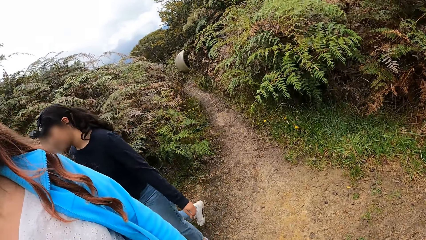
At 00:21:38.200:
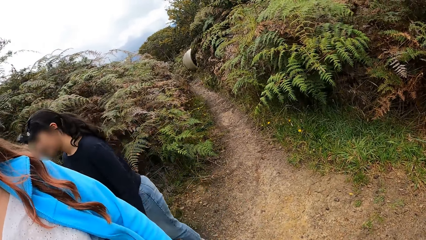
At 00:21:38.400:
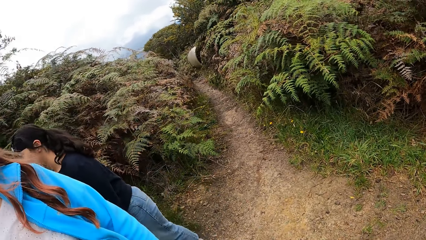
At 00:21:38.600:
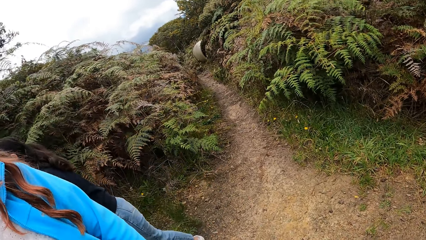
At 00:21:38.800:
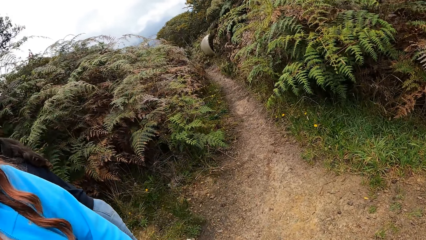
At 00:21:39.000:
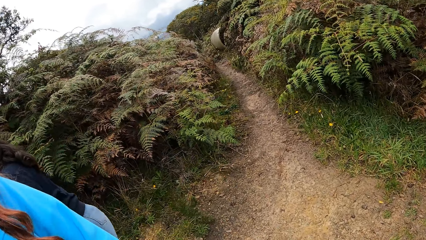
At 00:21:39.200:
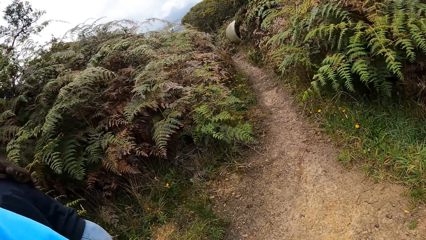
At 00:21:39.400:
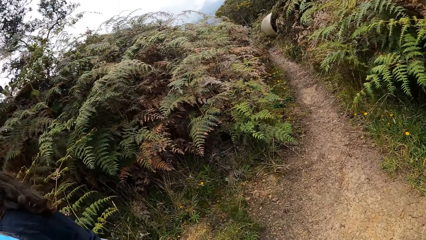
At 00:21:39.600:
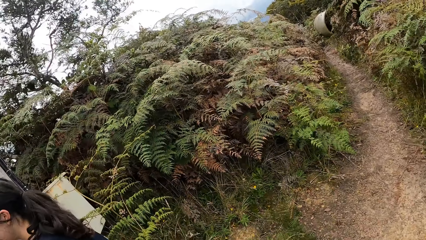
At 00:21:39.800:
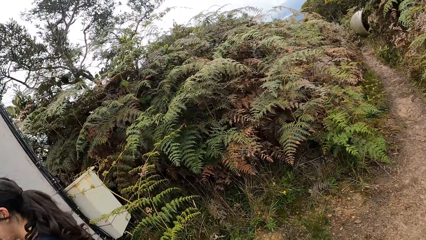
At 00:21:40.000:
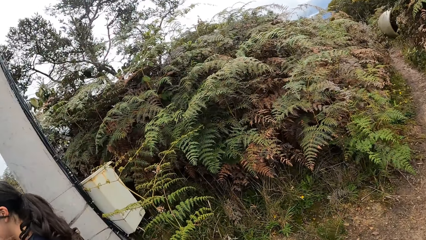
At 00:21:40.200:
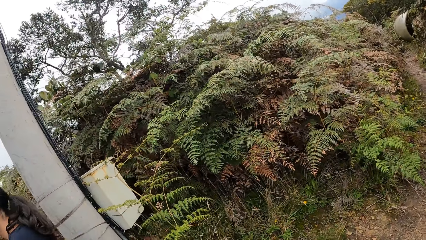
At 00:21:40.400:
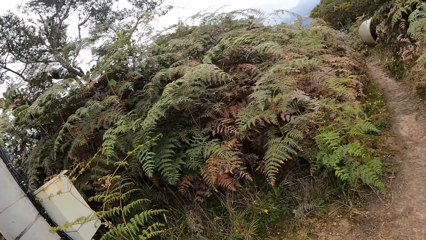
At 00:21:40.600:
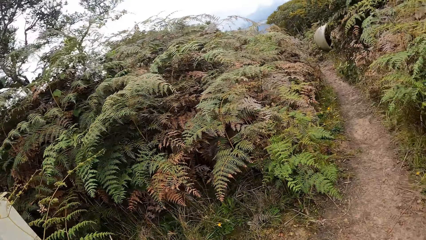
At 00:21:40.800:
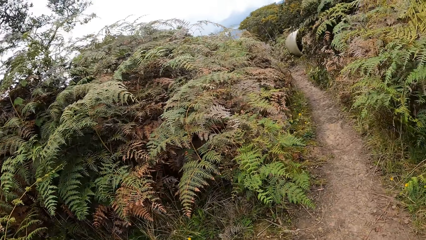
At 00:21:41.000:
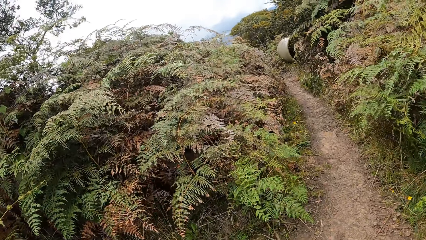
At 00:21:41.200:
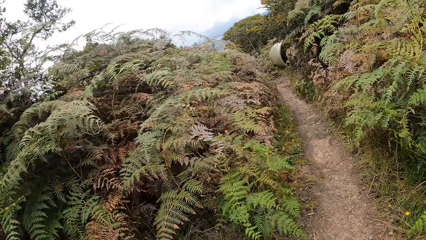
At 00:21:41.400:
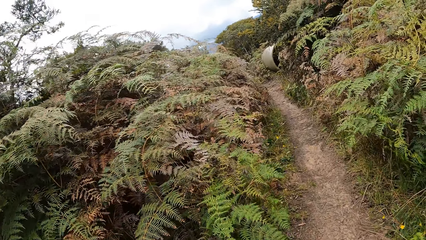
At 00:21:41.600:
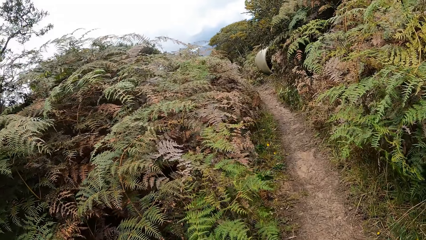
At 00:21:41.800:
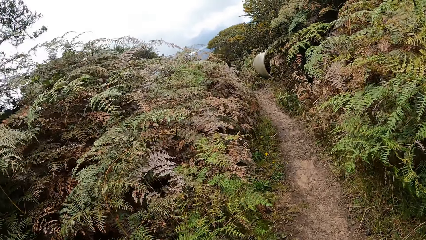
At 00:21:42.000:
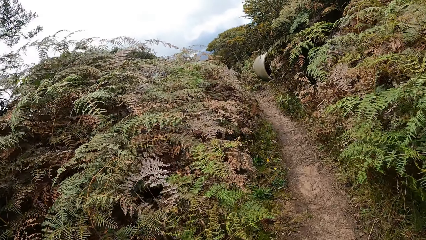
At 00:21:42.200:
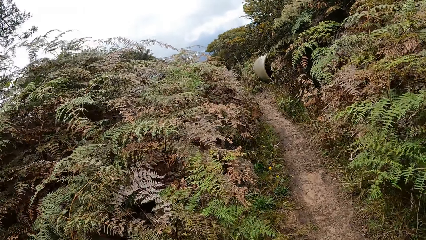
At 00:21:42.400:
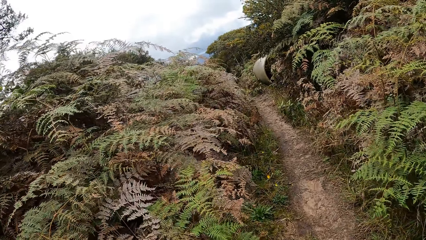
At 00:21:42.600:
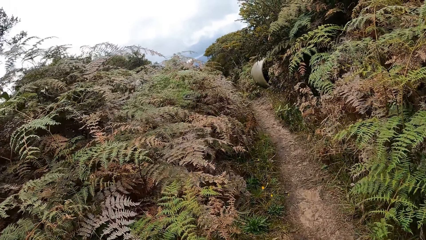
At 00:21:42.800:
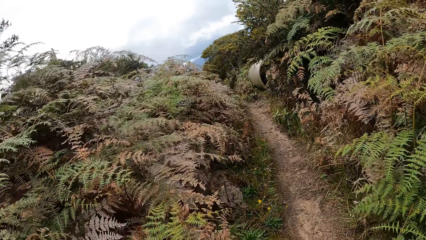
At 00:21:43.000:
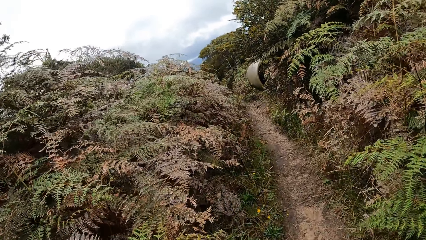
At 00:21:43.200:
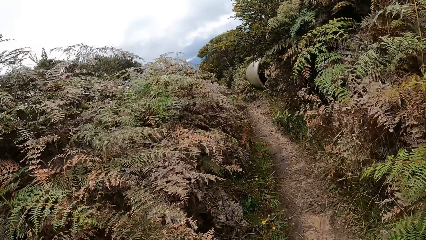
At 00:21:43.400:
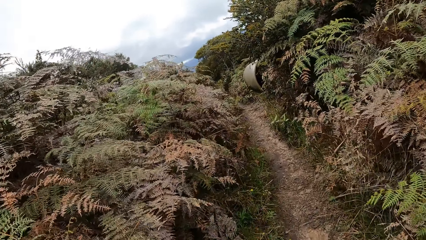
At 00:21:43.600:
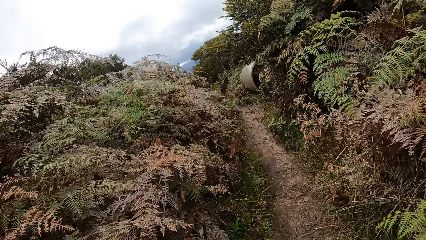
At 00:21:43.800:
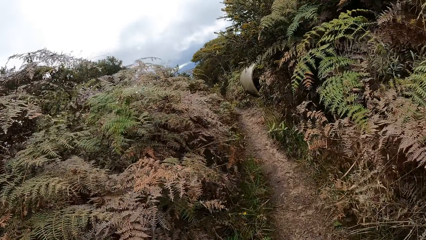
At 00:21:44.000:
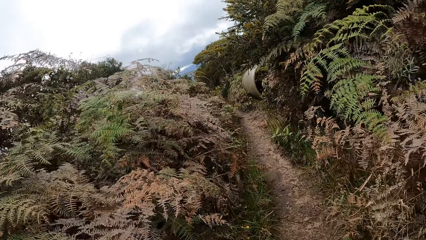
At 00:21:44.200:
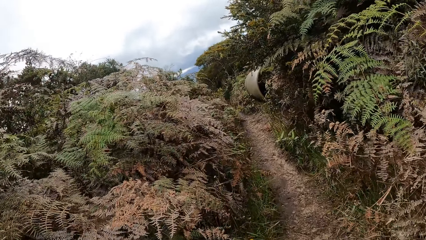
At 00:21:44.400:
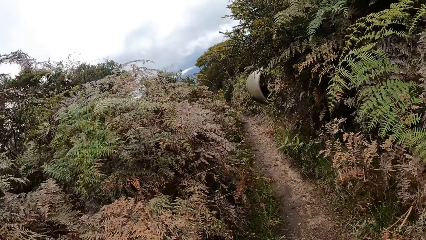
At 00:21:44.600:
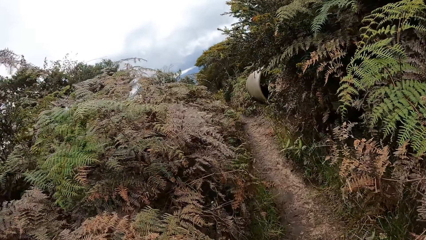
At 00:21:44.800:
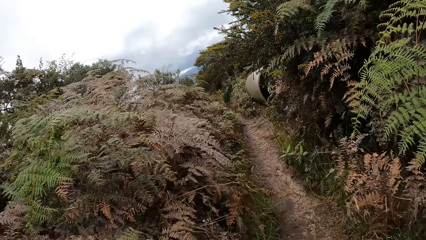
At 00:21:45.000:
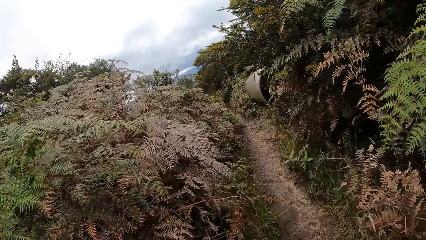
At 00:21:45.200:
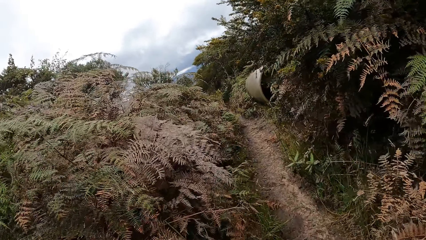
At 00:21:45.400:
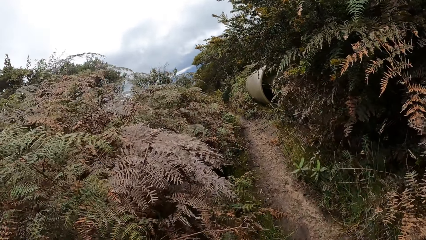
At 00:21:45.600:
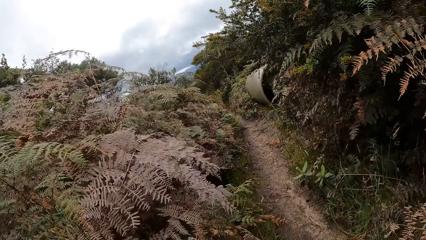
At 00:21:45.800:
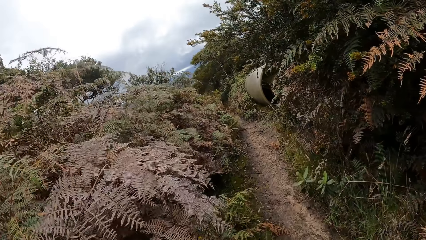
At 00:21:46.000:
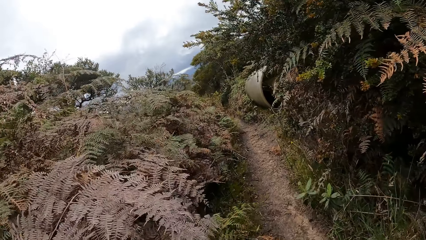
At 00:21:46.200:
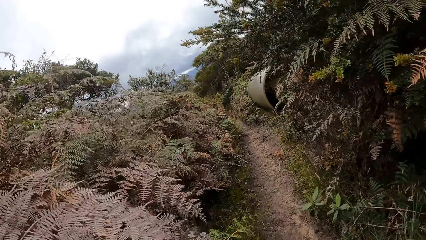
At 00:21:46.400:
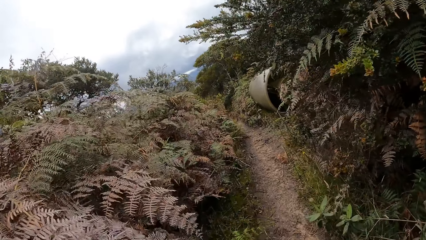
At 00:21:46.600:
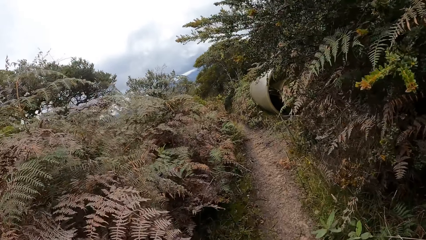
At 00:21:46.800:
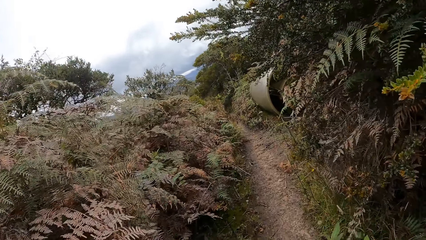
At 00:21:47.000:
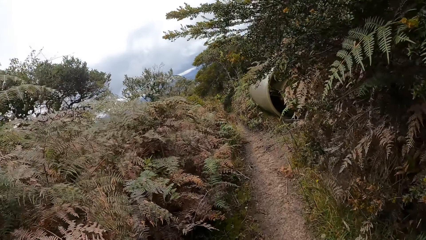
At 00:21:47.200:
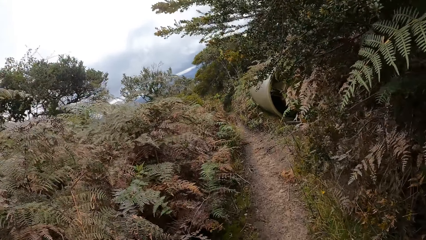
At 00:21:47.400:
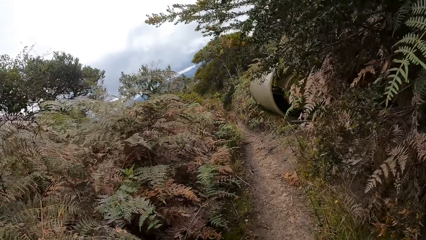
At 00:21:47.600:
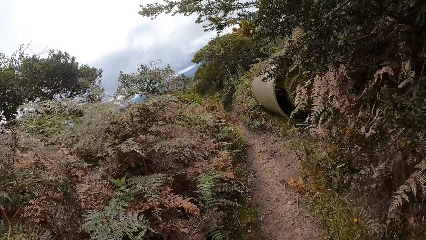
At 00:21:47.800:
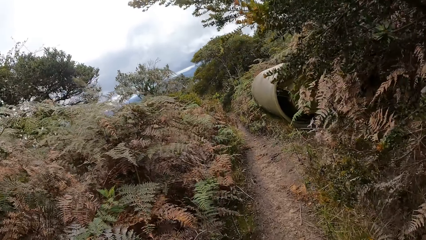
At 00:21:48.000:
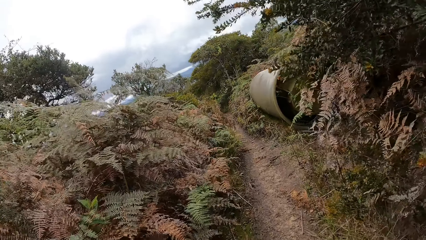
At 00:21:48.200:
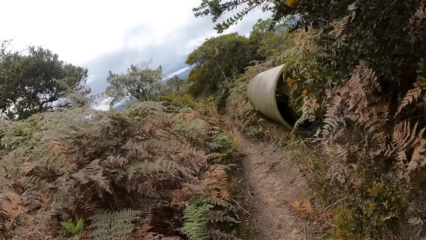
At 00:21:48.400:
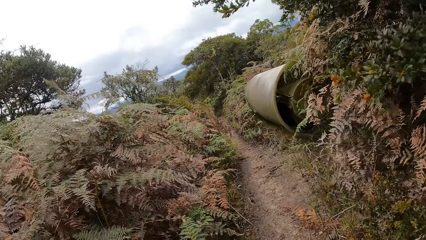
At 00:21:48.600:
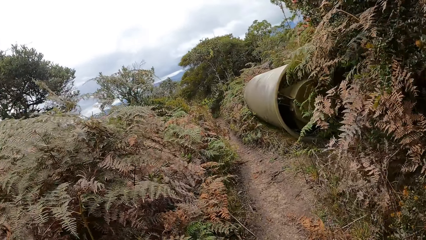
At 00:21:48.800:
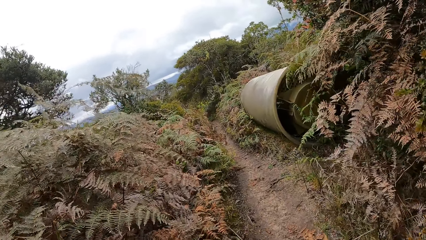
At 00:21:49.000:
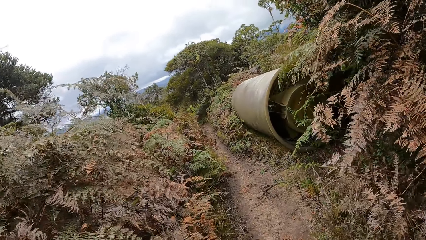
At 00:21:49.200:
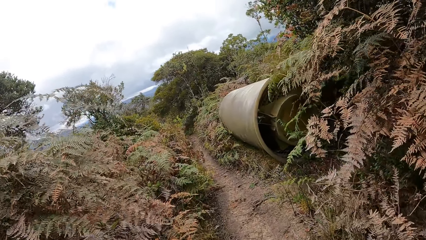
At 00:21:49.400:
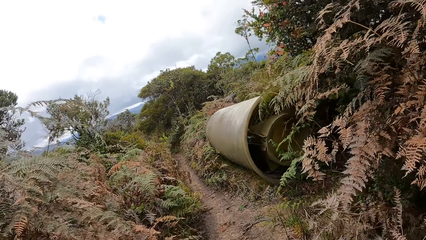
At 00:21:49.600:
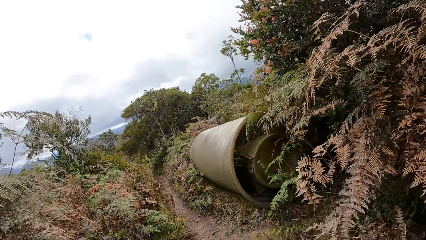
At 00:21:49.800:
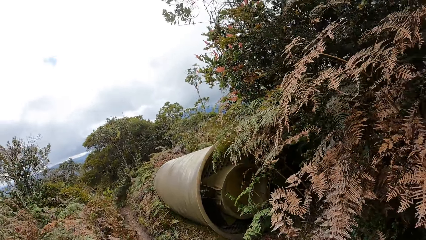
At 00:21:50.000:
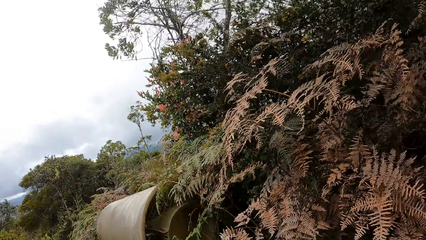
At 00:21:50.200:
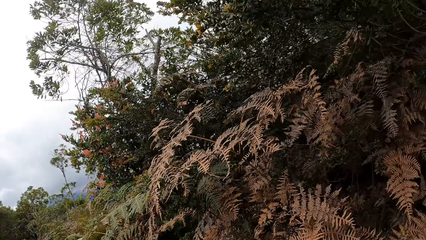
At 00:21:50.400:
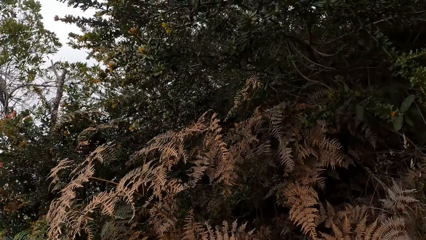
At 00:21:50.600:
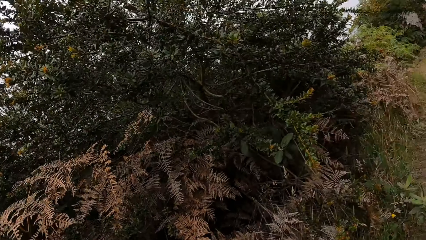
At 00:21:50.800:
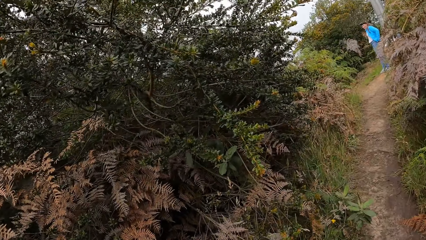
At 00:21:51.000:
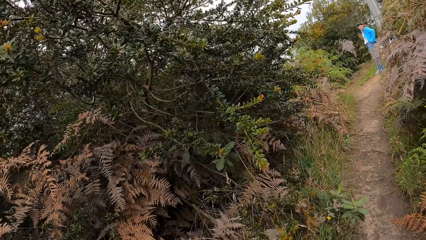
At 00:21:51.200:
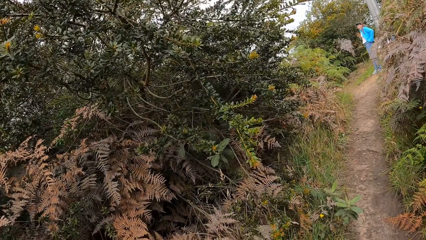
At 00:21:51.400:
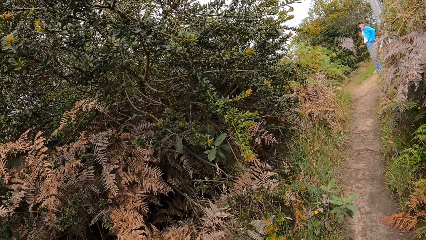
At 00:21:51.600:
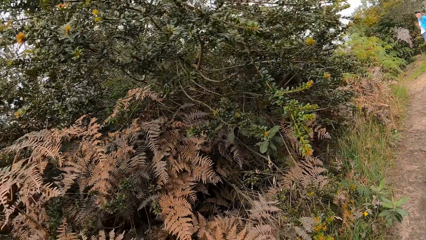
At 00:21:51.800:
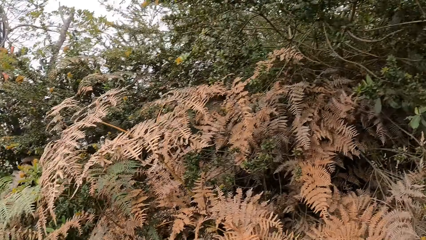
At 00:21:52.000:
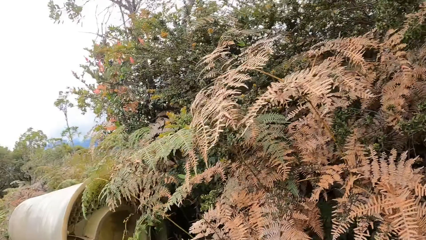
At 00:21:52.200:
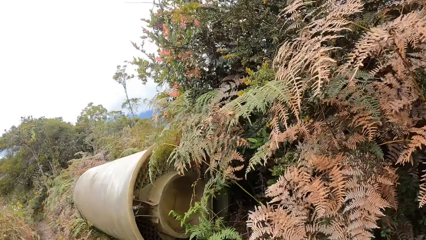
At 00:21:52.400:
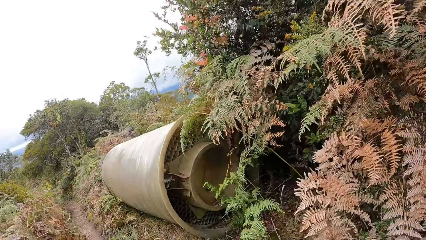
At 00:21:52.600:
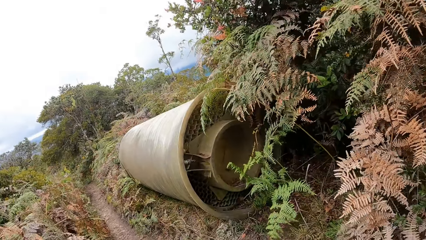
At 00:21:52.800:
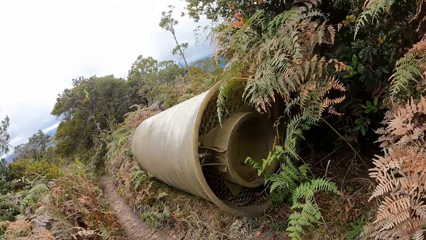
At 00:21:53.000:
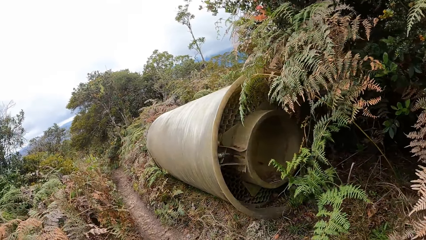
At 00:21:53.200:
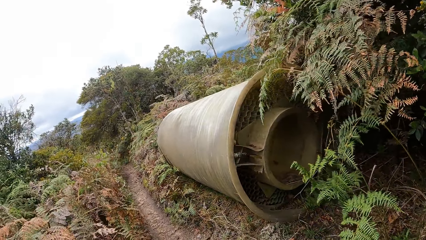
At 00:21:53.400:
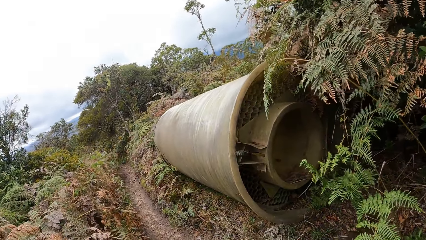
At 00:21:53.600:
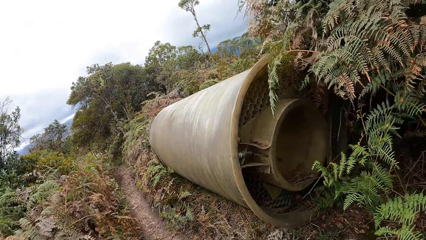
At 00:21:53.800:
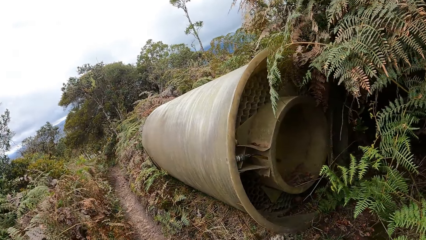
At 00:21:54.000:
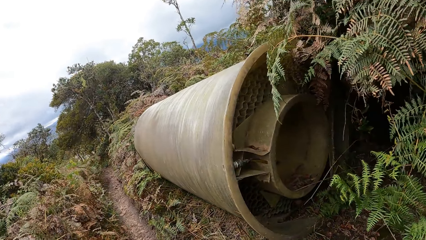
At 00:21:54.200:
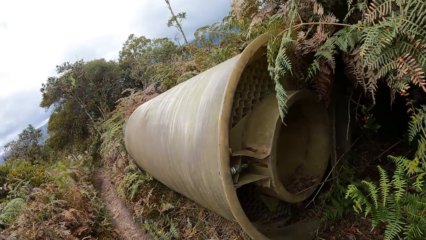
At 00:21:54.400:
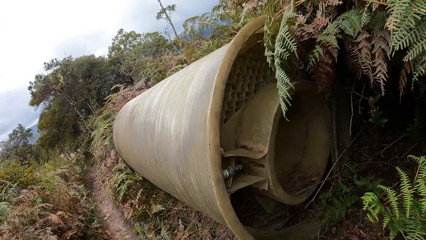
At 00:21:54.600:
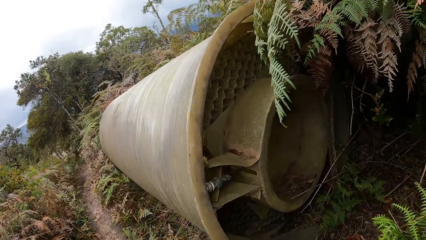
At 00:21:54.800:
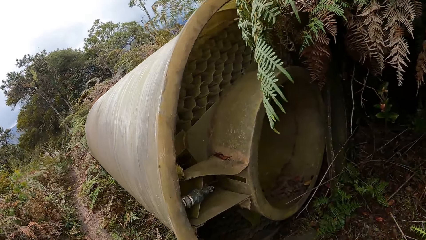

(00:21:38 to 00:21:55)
The camera wearer walks towards a concrete pipe on the ground. They walk along the pathway.
